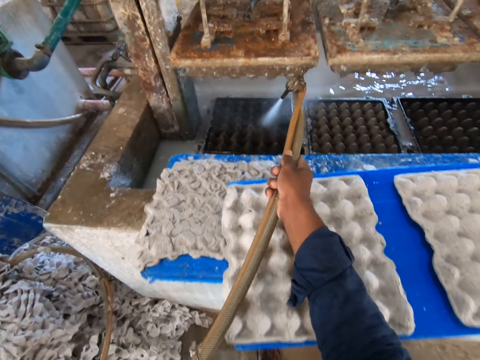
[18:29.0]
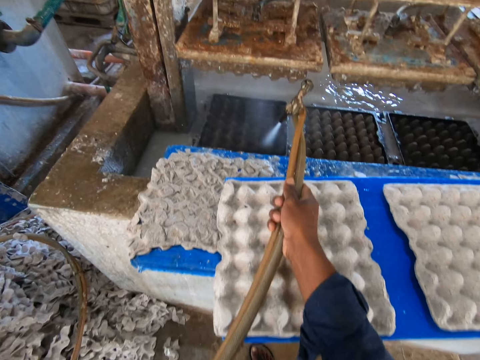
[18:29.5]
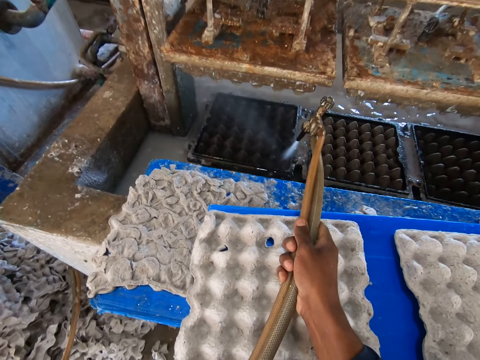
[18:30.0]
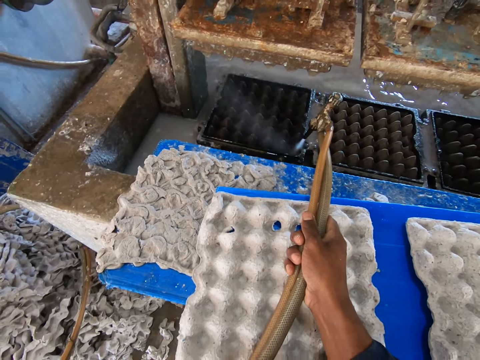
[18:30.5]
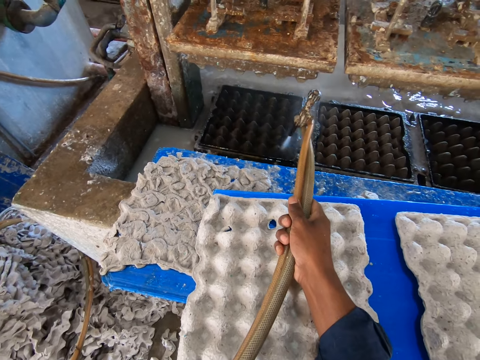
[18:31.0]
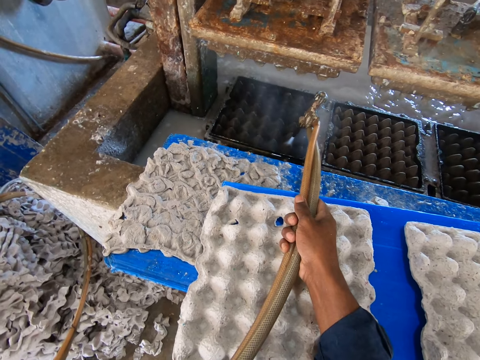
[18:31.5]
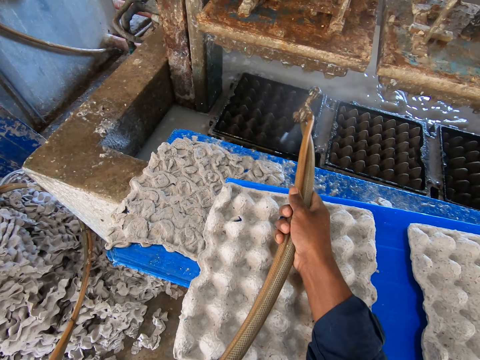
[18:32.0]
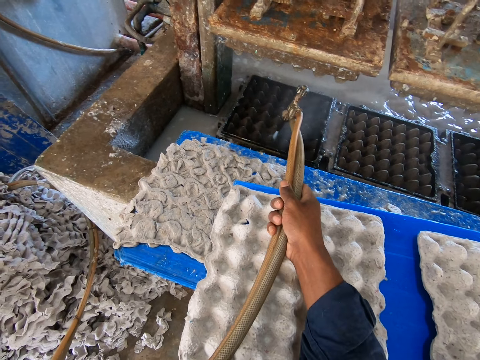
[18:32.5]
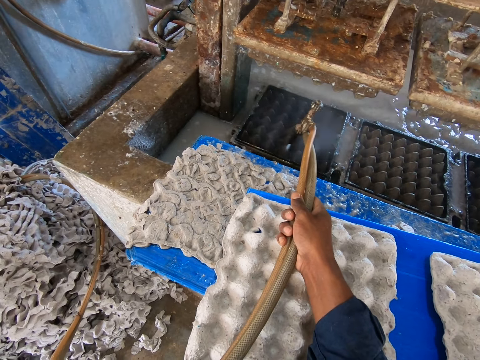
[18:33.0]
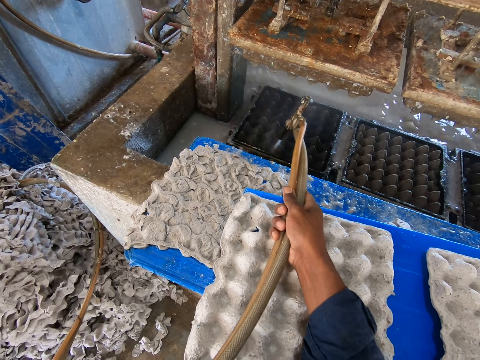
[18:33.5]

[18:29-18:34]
The camera wearer sprays water on the tray with a sprayer.

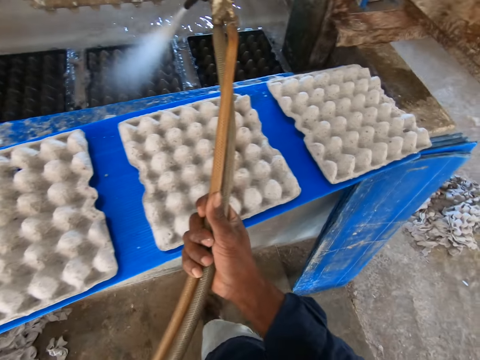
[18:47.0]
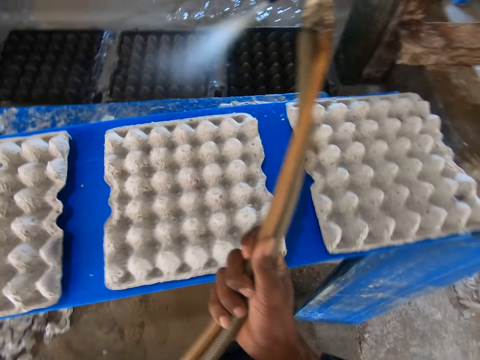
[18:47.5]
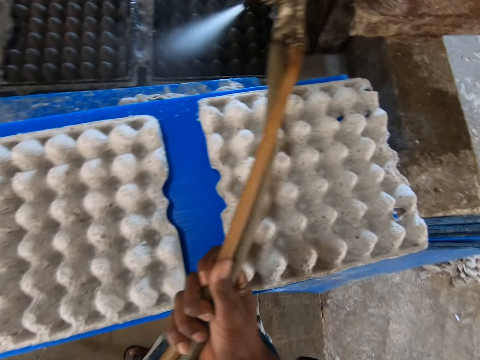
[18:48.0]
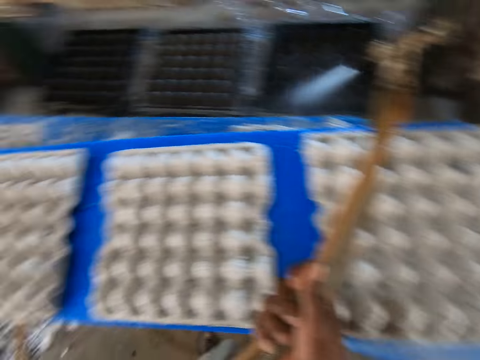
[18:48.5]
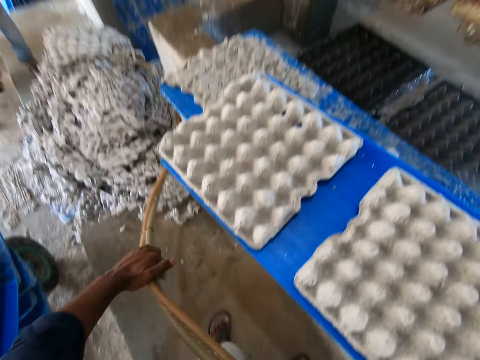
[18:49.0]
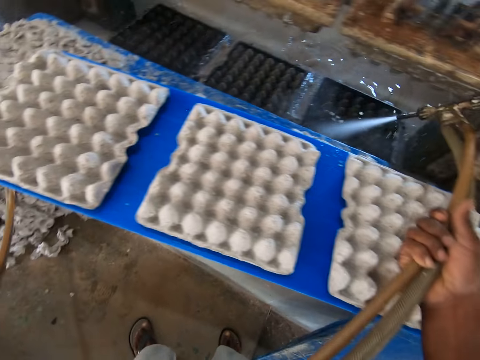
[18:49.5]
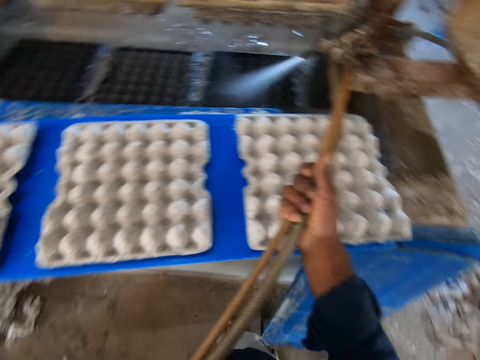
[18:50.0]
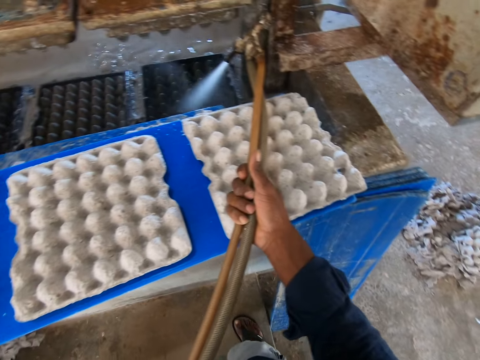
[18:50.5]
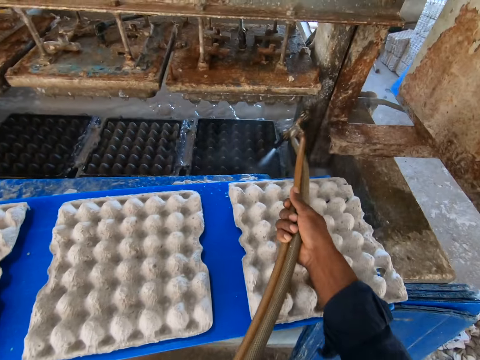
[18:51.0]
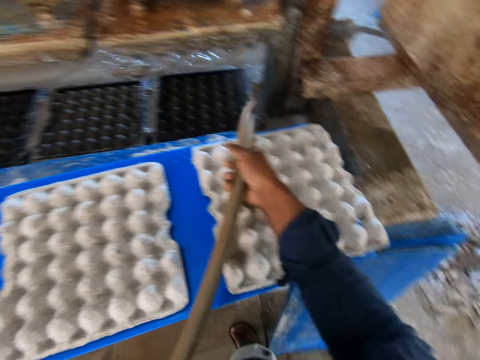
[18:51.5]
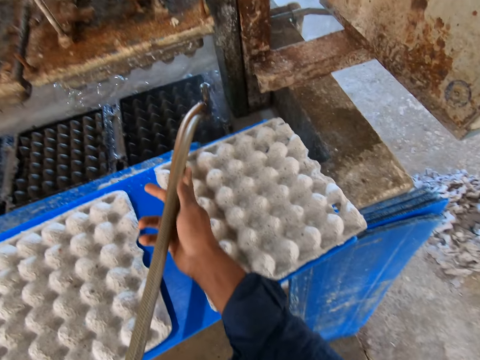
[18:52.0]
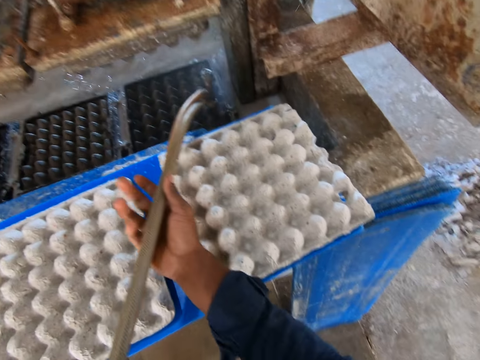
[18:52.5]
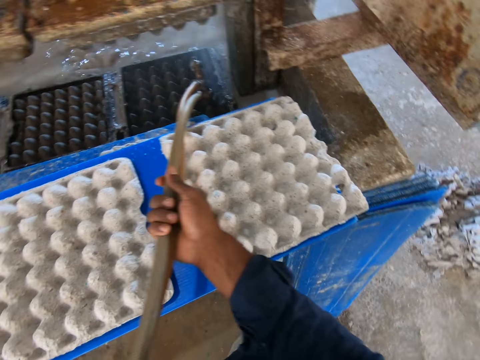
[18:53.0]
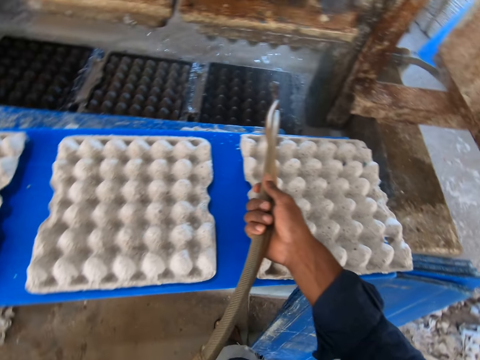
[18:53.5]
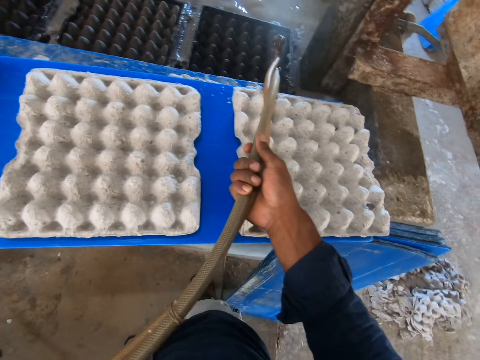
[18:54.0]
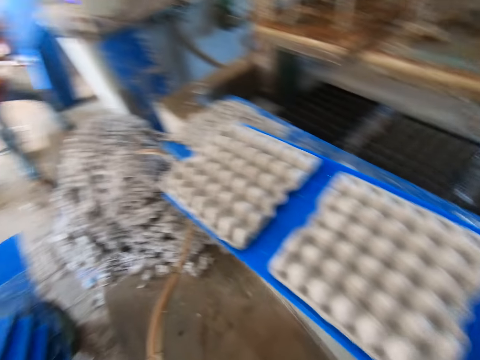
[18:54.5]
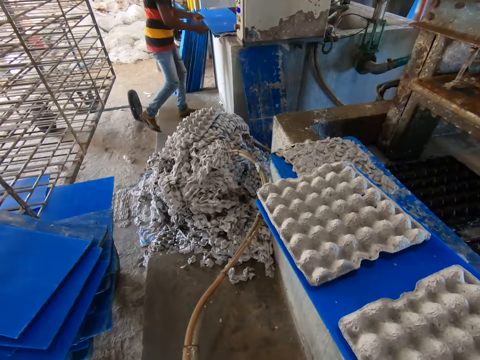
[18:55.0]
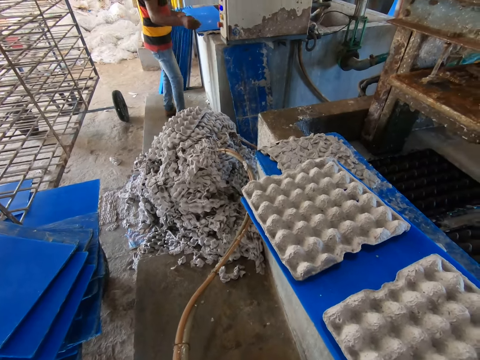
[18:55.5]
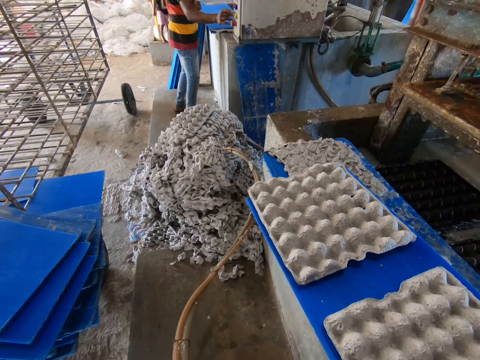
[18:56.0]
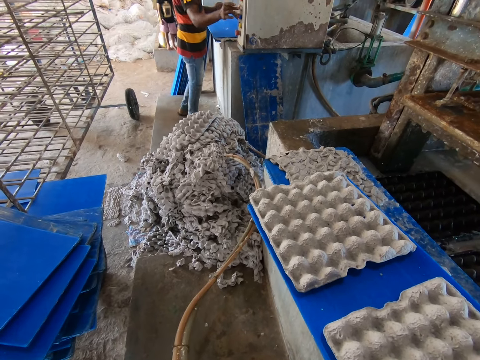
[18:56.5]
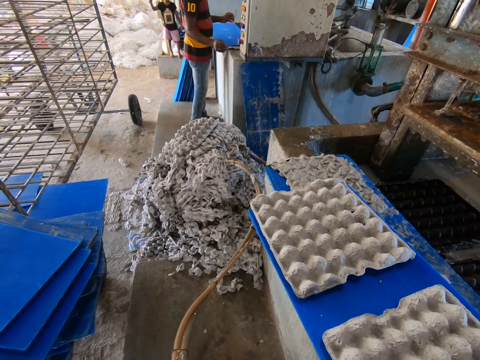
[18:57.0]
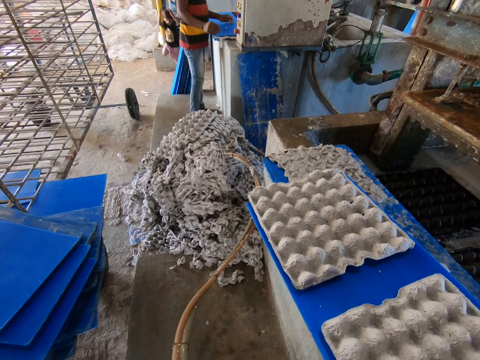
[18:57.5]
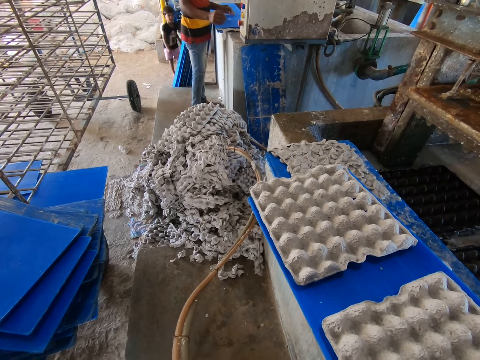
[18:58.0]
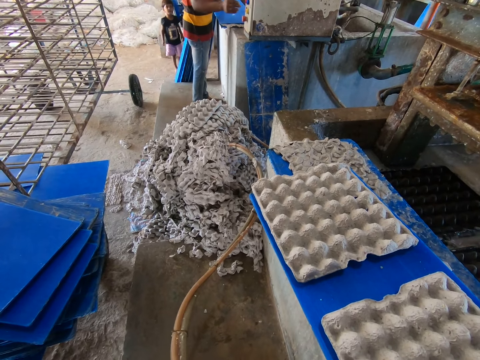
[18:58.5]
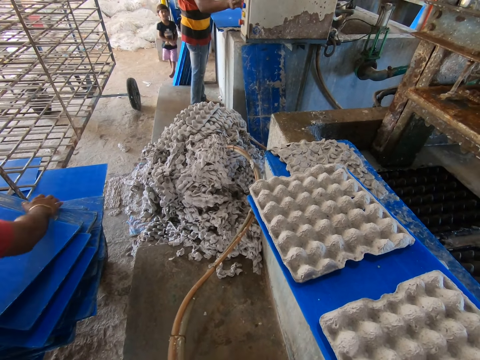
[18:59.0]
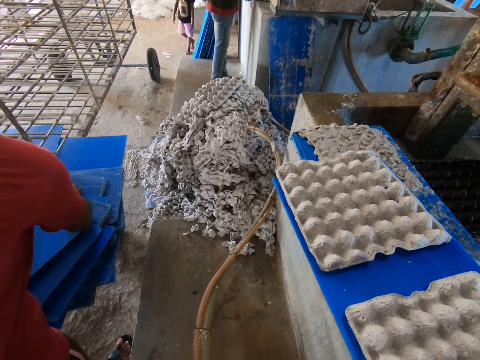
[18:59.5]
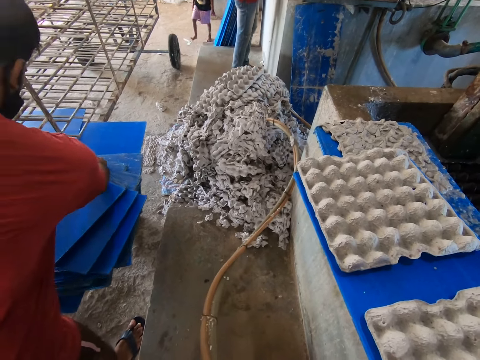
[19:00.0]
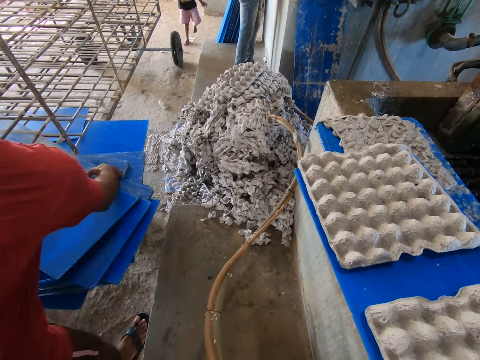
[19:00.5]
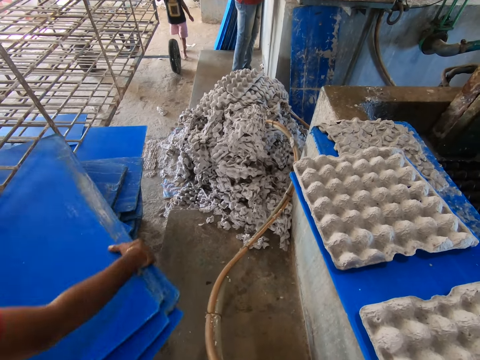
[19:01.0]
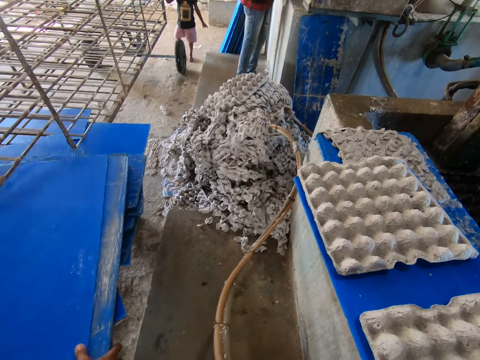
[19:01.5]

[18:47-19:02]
The camera wearer moves a pipe with the left hand. They spray water on the tray with a sprayer. A person arranges a plastic on the shelf. The camera wearer looks around. The person operates a machine with his right hand. Another person picks up plastics and carries pieces of plastic from a rack with both hands.

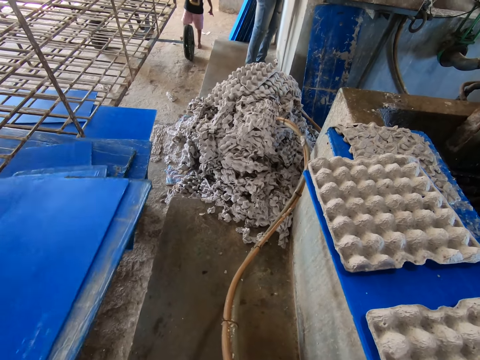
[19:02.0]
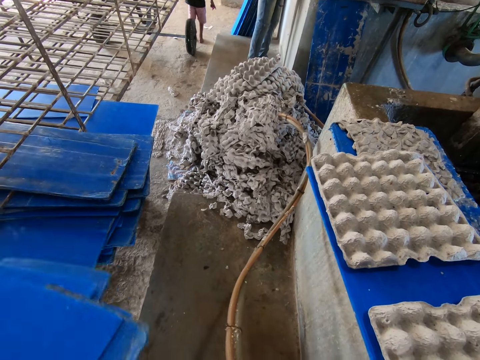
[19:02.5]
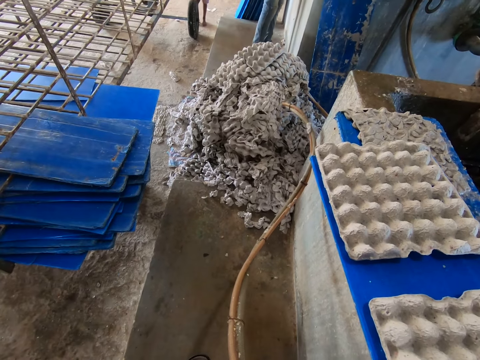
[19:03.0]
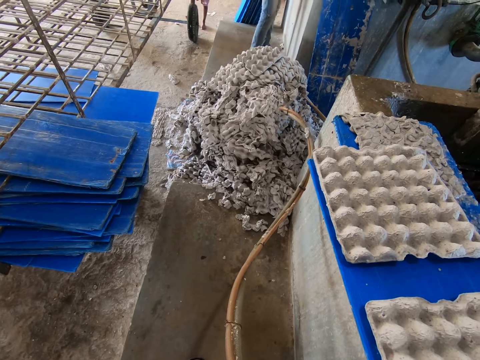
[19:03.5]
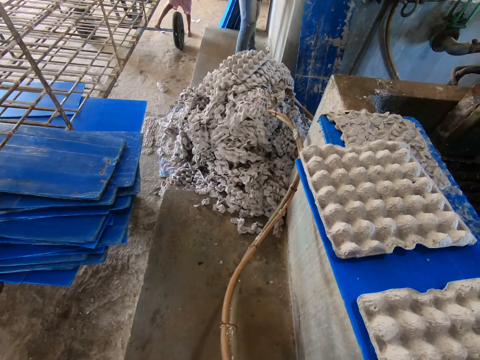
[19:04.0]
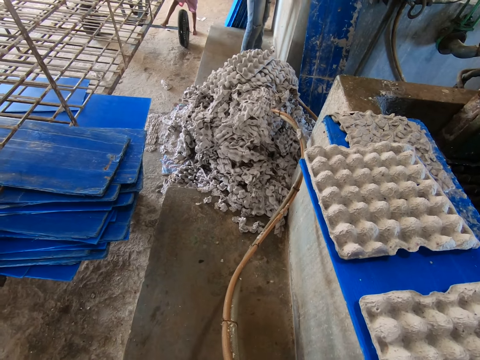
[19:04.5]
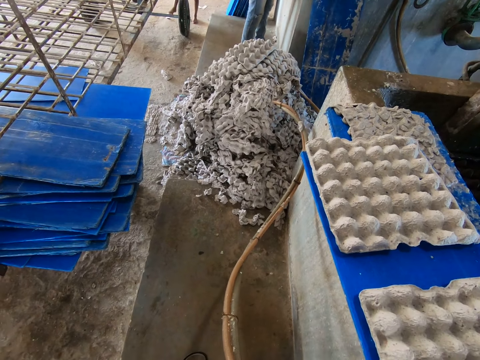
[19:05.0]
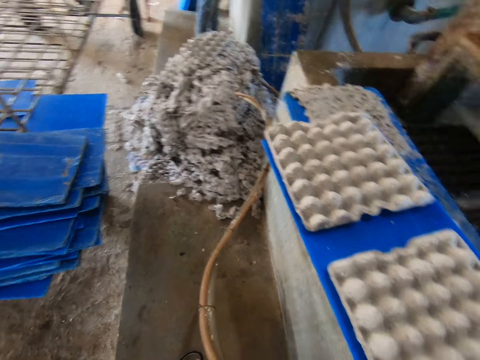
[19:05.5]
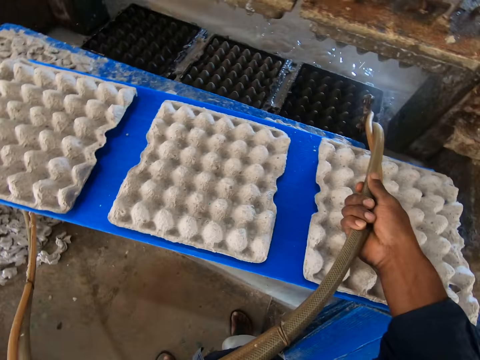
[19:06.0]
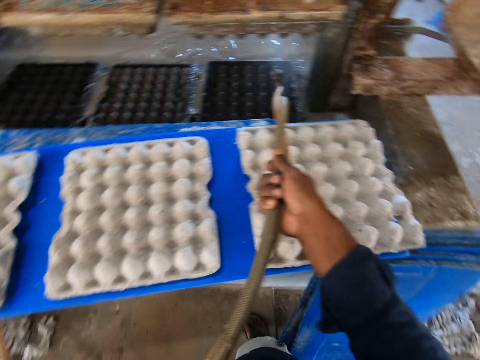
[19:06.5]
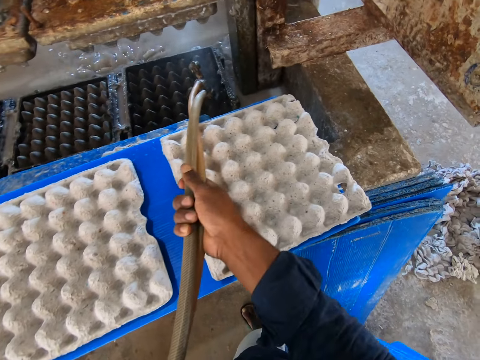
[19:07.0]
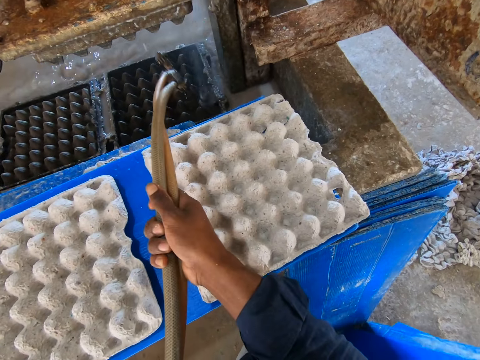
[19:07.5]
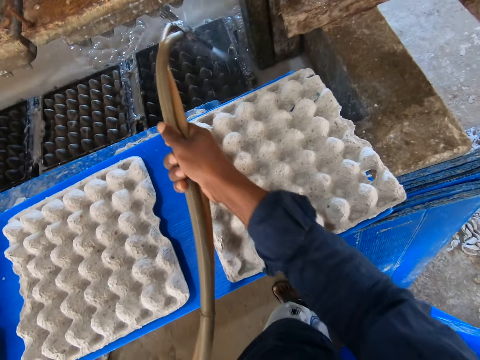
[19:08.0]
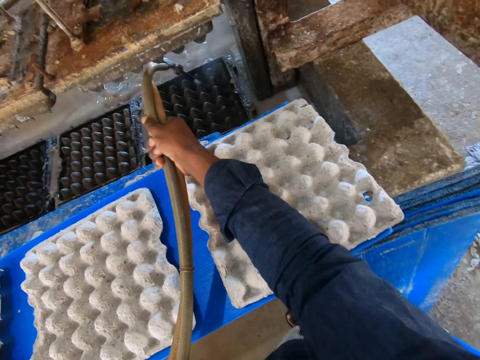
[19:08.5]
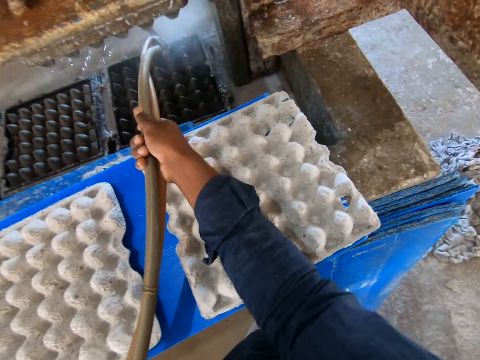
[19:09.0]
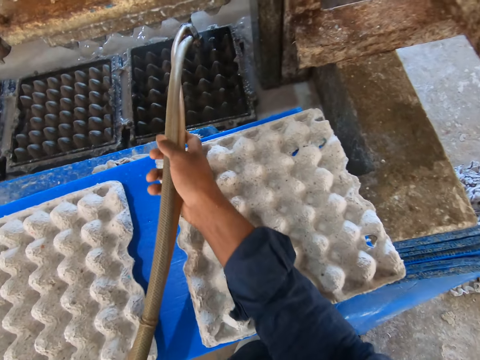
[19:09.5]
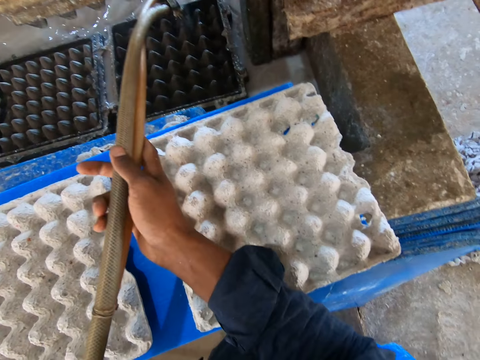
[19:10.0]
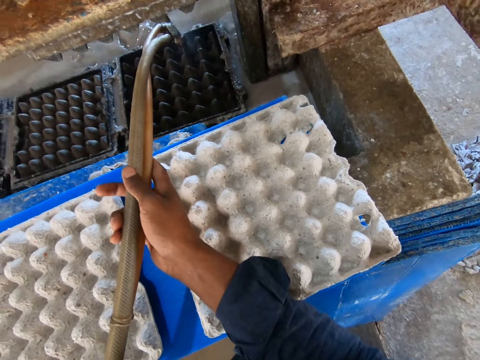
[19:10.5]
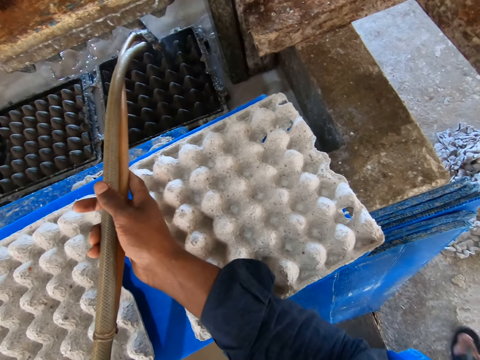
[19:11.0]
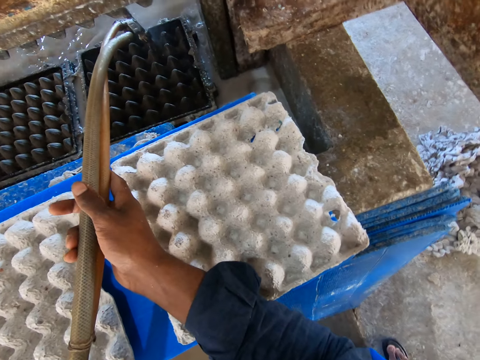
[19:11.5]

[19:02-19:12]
The camera wearer sprays pieces of crates with water in the crate making machine with the hose in both hands.
